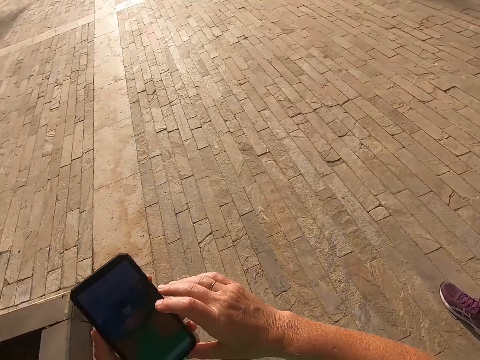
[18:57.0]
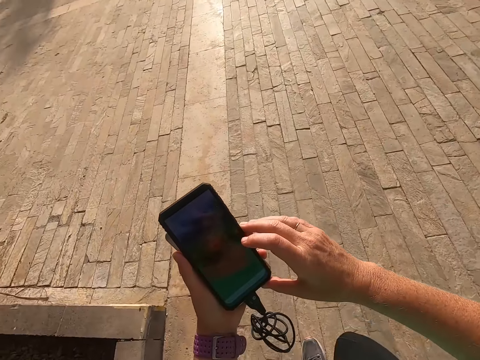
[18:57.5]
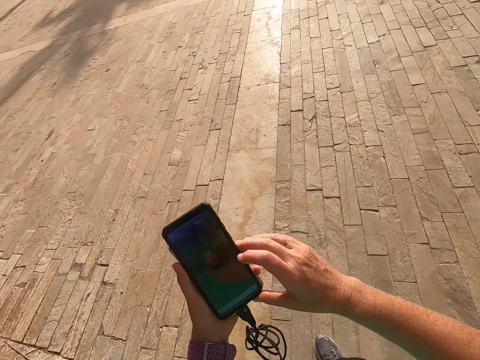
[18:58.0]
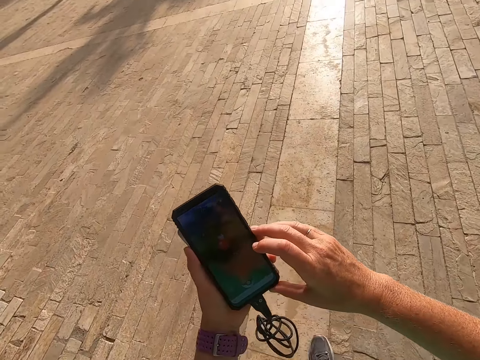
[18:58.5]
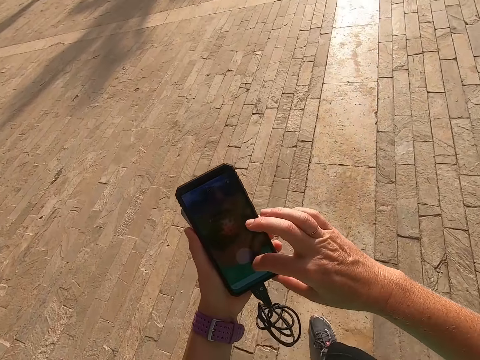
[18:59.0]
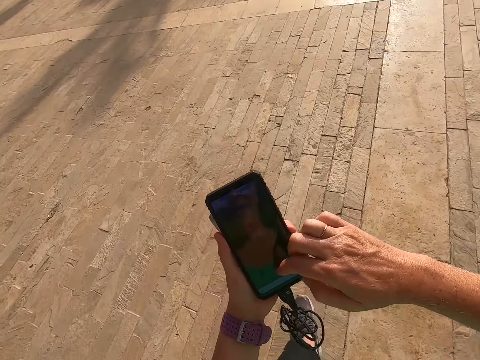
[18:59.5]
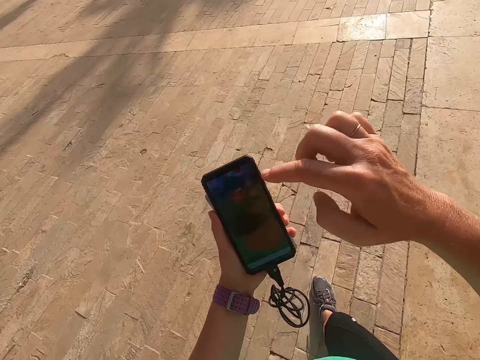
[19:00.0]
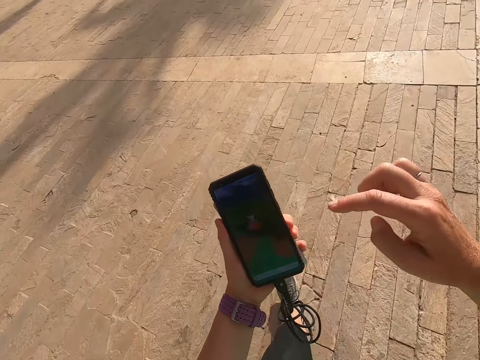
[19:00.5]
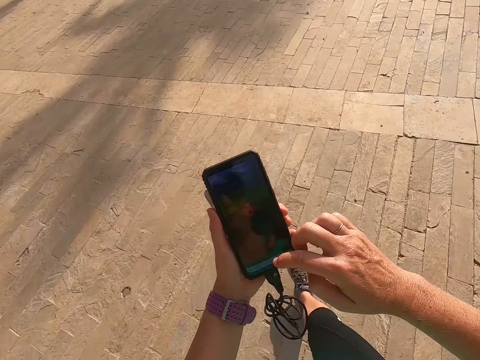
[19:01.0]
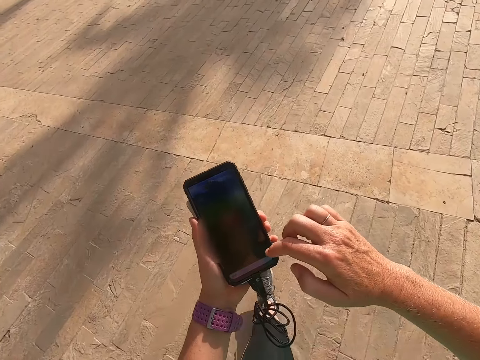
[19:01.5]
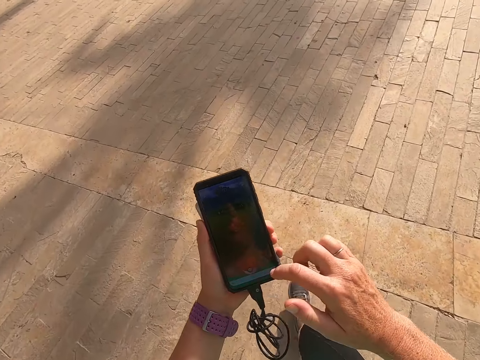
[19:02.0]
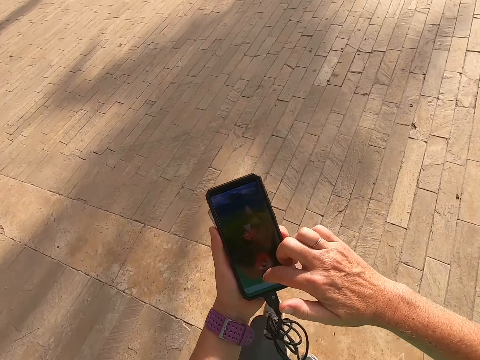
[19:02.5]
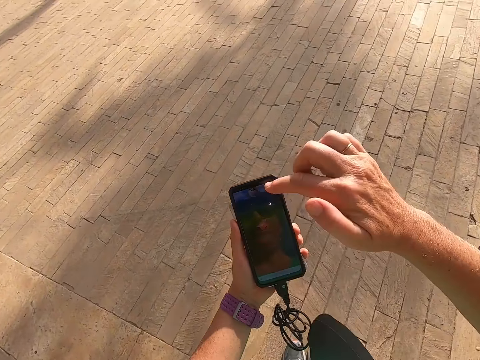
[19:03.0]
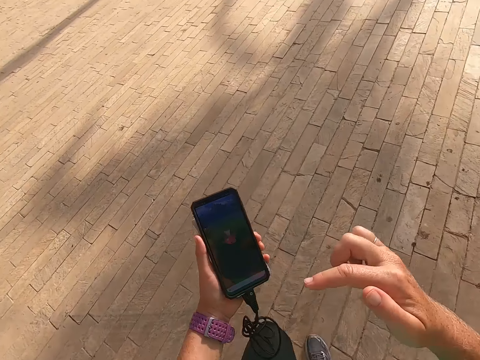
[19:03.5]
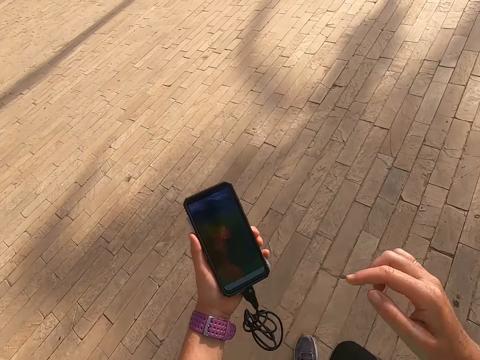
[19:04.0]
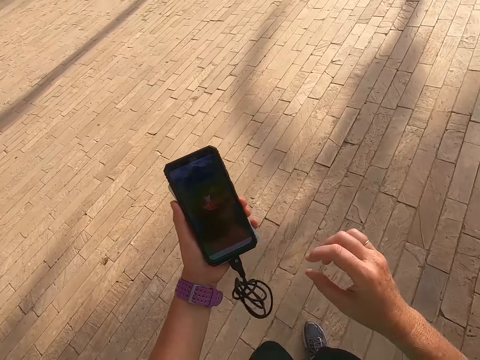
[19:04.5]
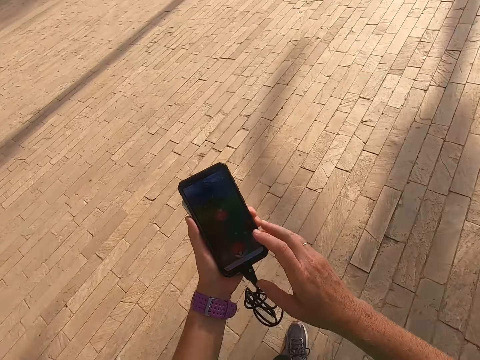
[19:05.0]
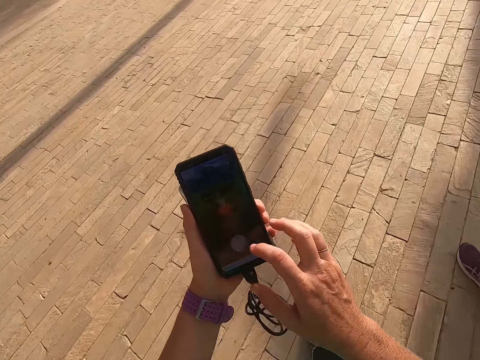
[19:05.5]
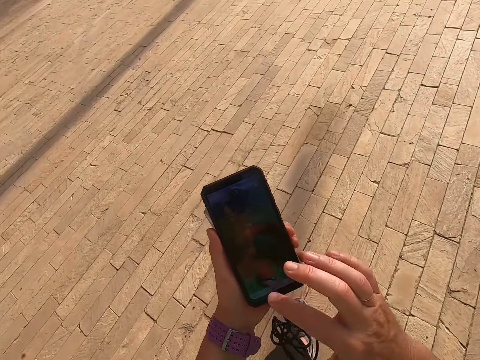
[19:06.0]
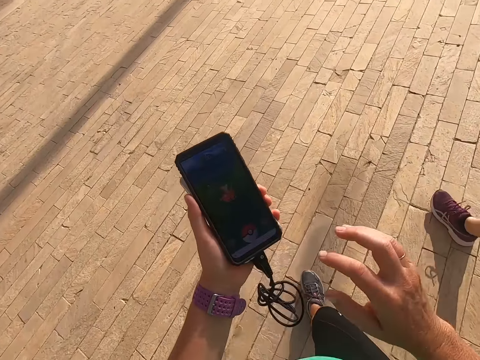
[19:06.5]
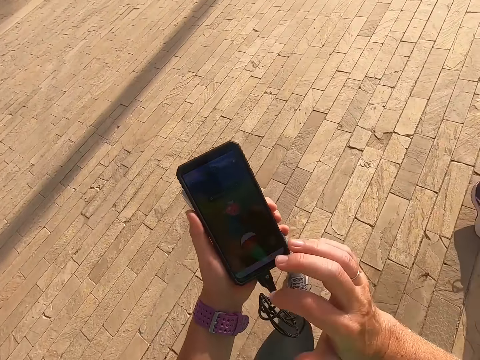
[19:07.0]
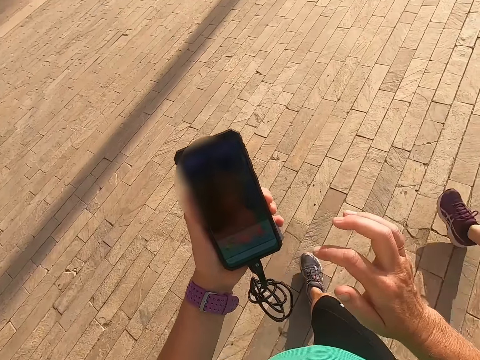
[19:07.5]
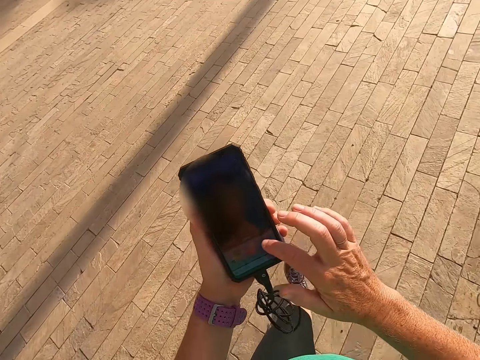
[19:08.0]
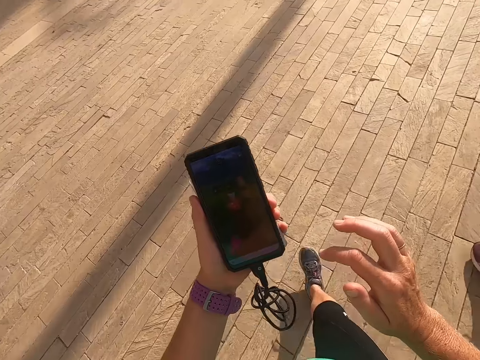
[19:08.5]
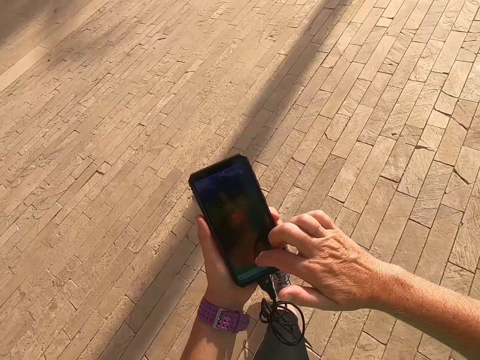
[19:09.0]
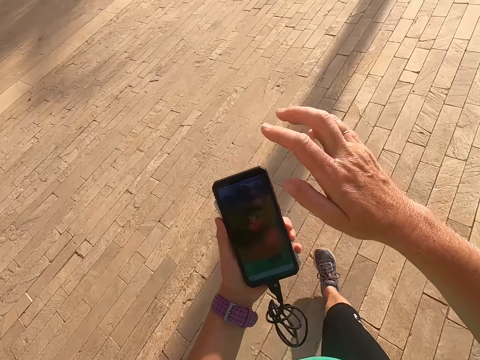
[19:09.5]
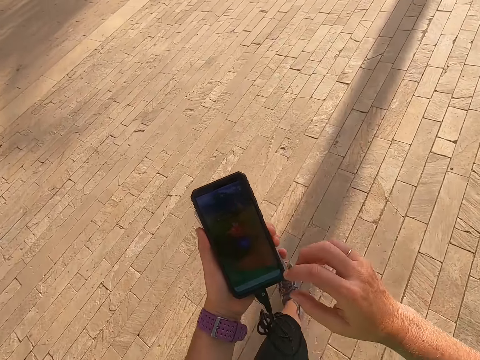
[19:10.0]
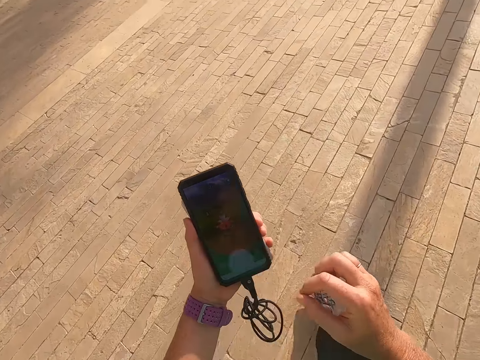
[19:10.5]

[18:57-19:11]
The camera wearer holds the phone. They walk with a man on the road. They scroll the phone and touch the phone.

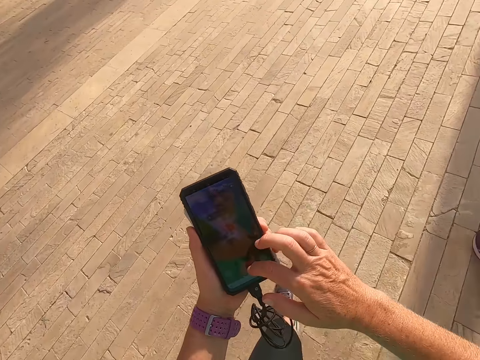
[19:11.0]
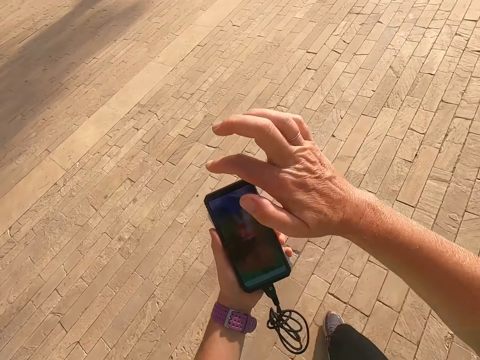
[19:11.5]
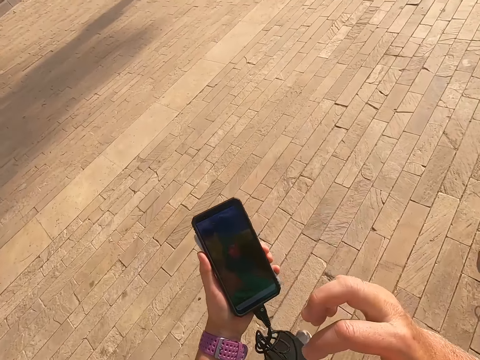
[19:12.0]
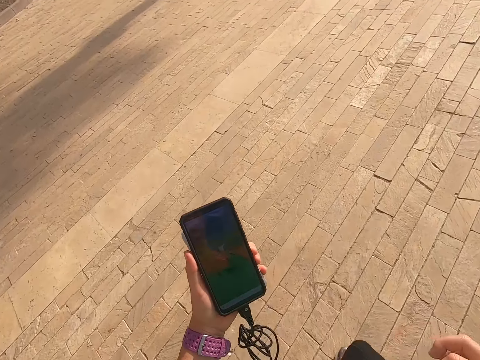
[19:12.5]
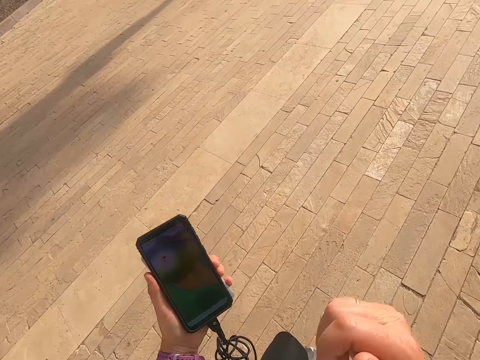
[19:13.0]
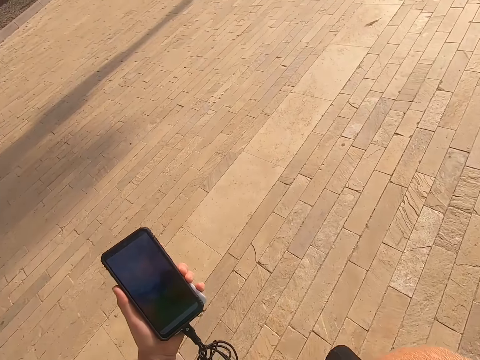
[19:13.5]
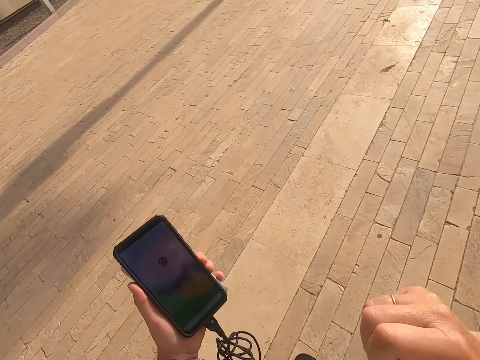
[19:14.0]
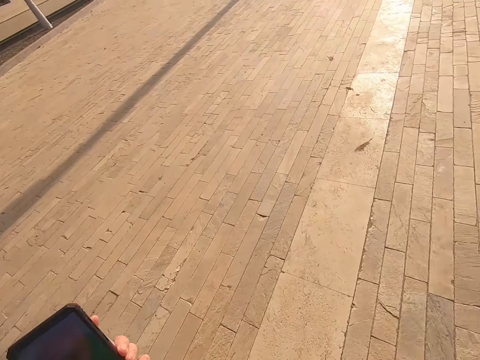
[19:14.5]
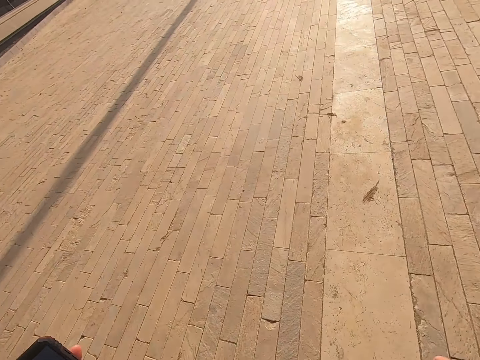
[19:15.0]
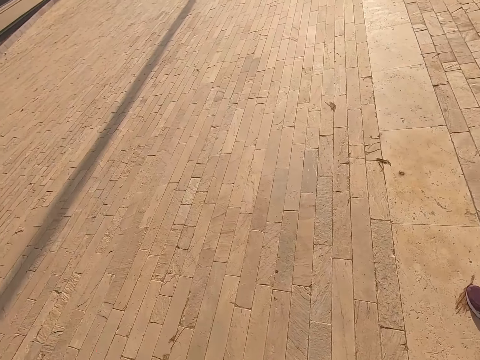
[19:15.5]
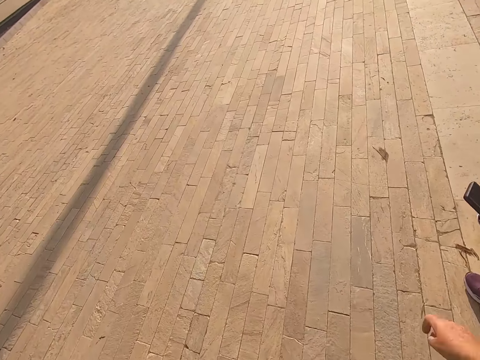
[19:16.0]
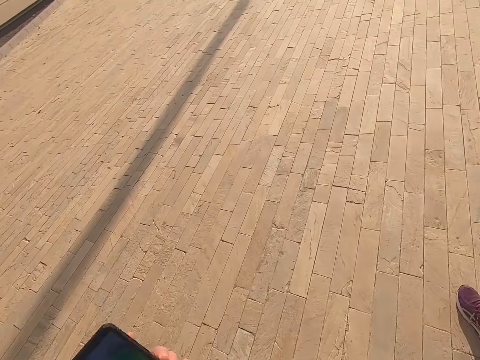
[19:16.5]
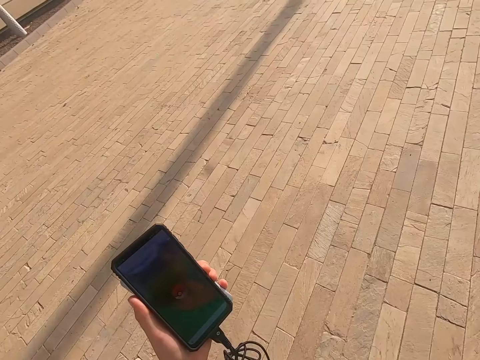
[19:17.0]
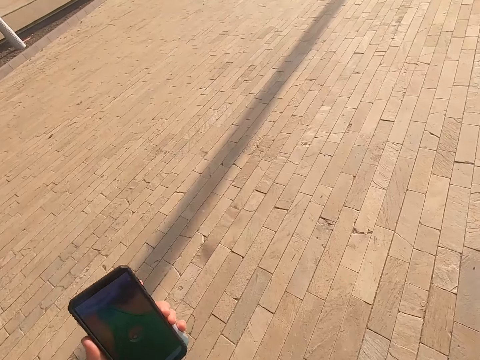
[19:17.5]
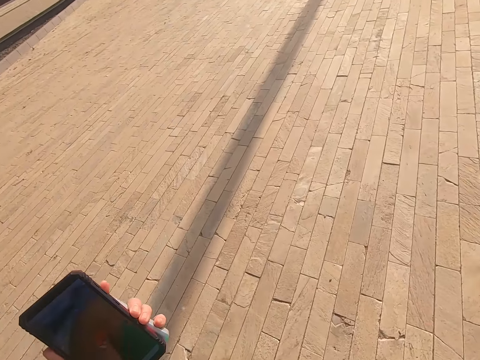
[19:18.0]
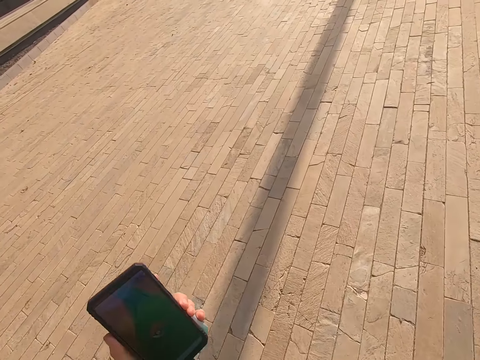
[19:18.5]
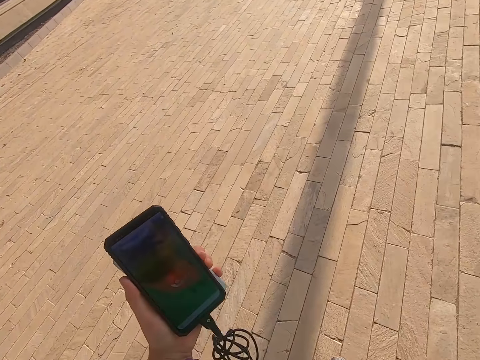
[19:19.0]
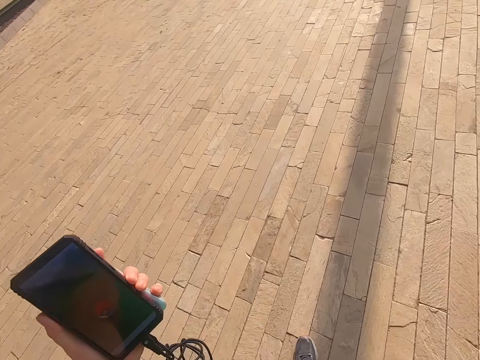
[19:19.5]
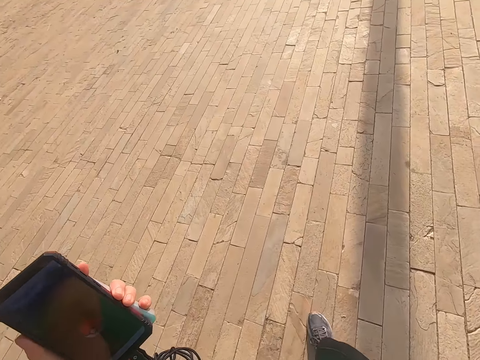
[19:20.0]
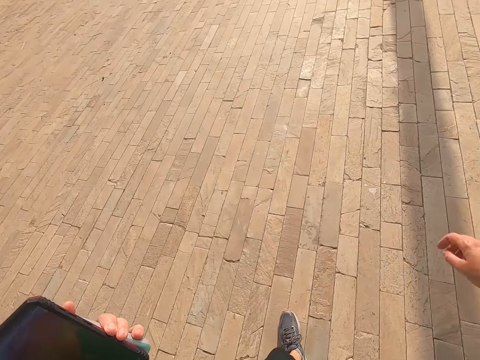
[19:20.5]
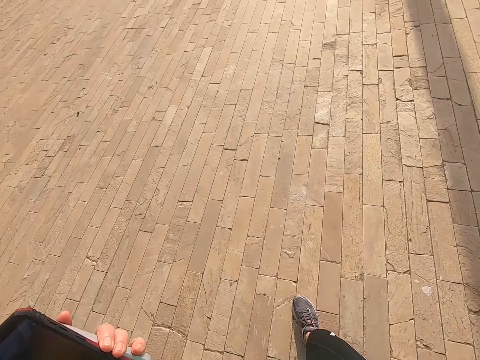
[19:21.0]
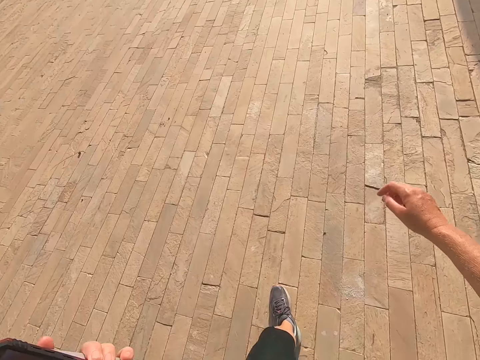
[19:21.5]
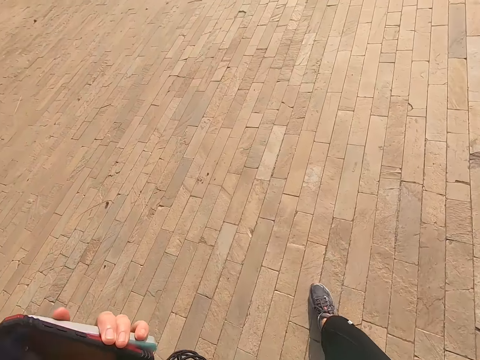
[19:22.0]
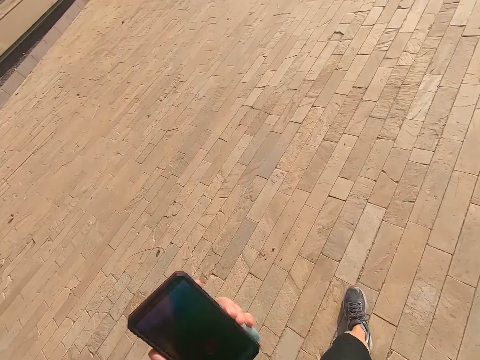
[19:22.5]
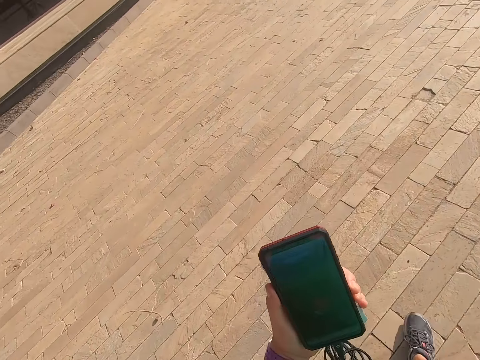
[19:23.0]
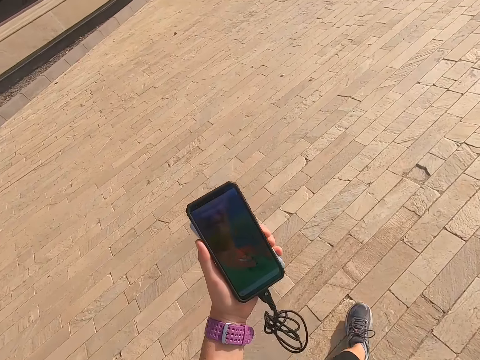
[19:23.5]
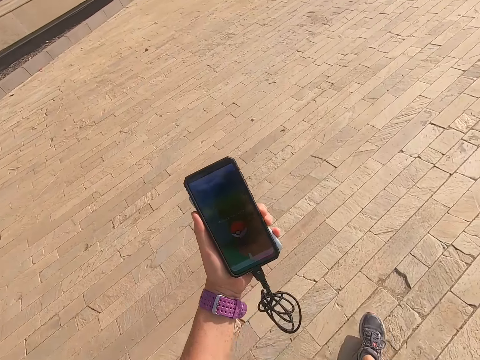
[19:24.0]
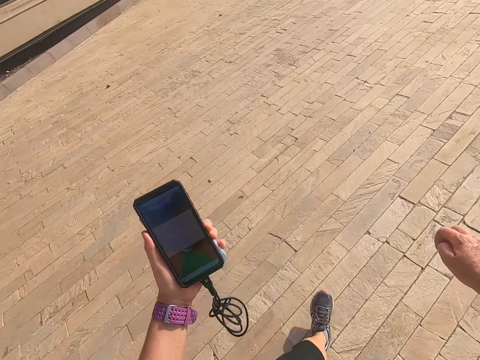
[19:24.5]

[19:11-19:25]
The camera wearer walks with a man on the road. They look at the phone. They take a selfie. They walk with the man on the road. They walk with the man again.
